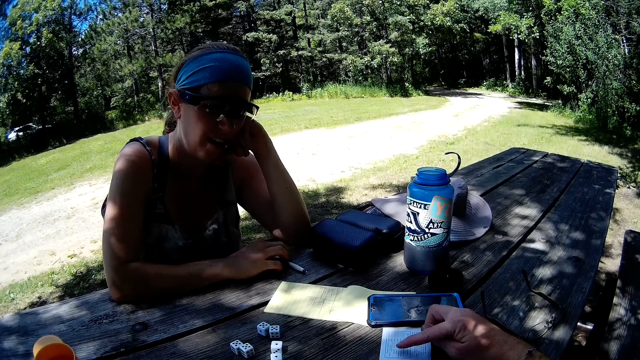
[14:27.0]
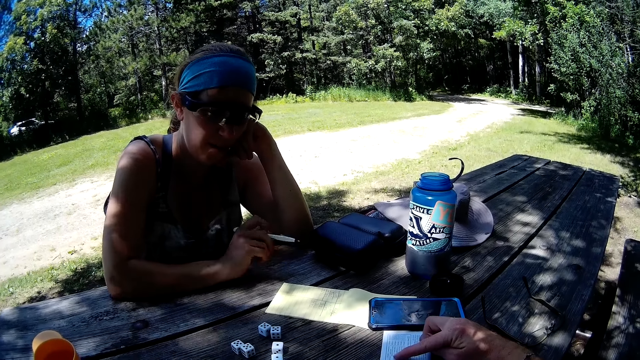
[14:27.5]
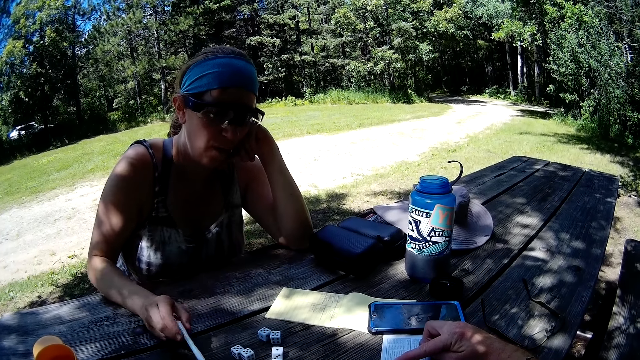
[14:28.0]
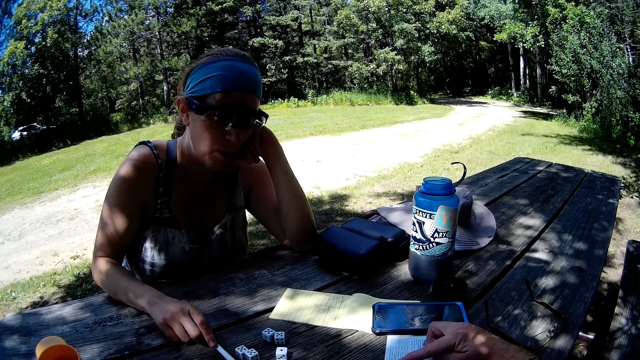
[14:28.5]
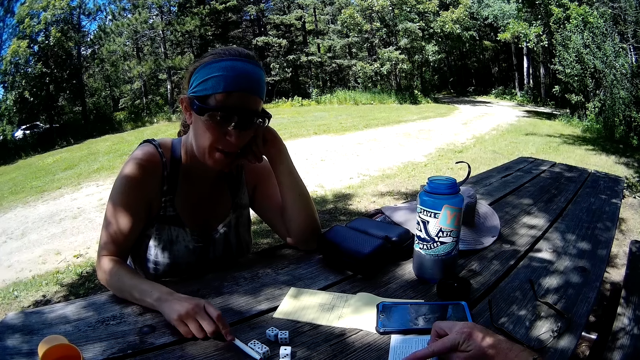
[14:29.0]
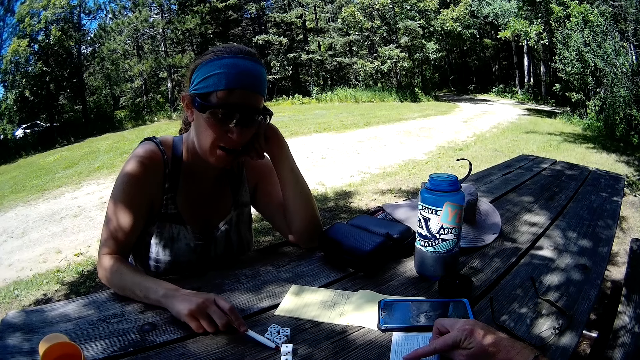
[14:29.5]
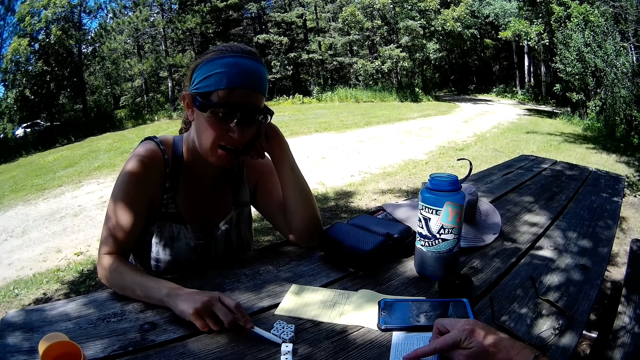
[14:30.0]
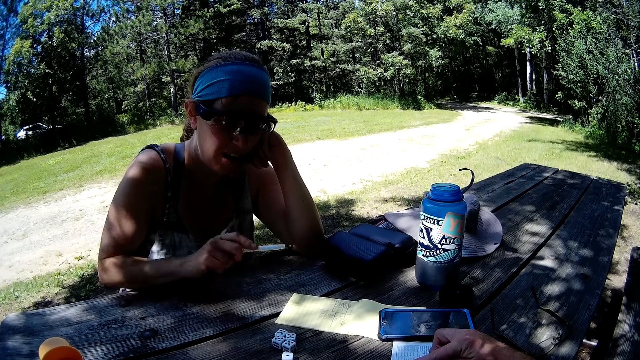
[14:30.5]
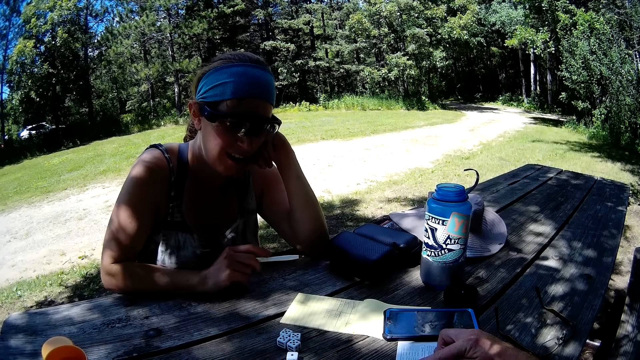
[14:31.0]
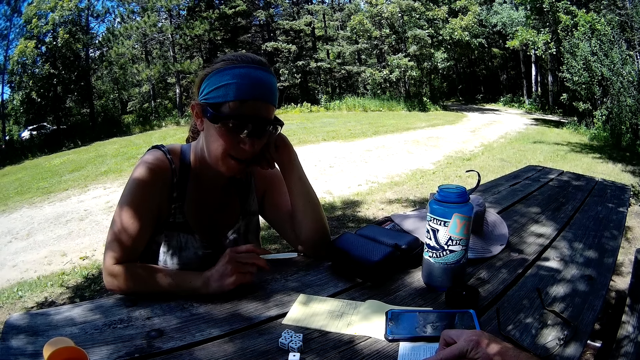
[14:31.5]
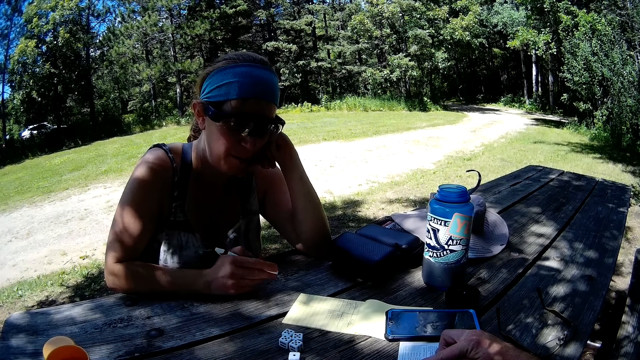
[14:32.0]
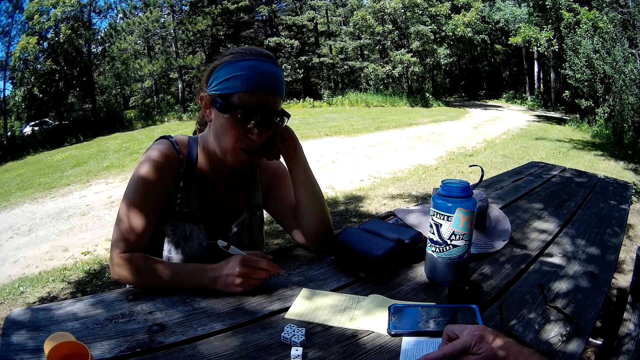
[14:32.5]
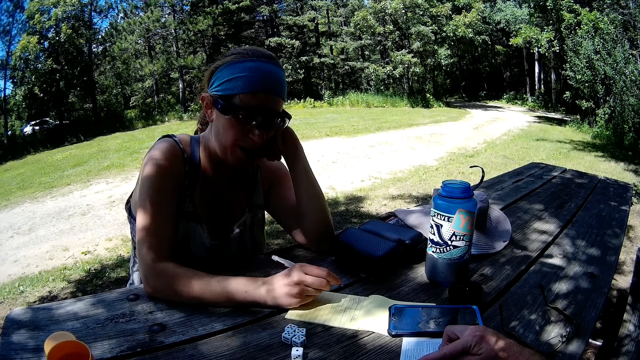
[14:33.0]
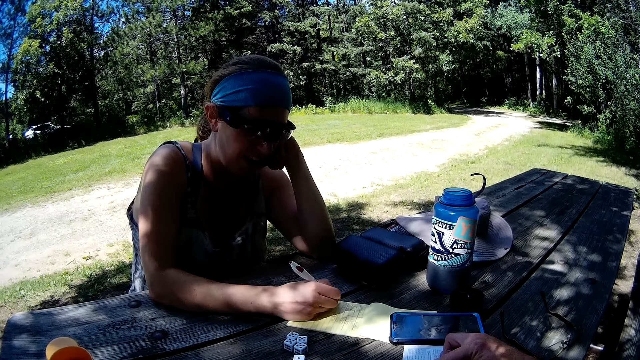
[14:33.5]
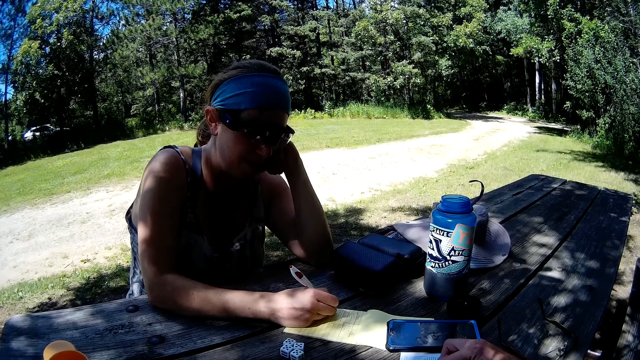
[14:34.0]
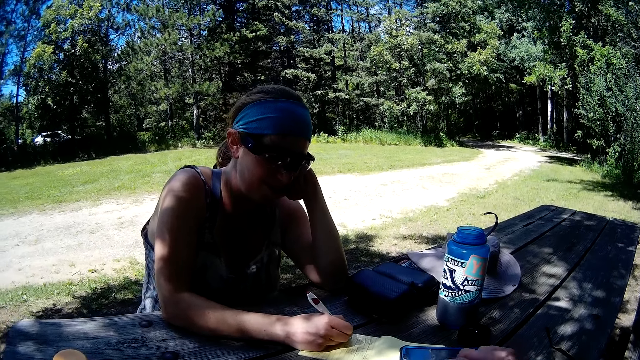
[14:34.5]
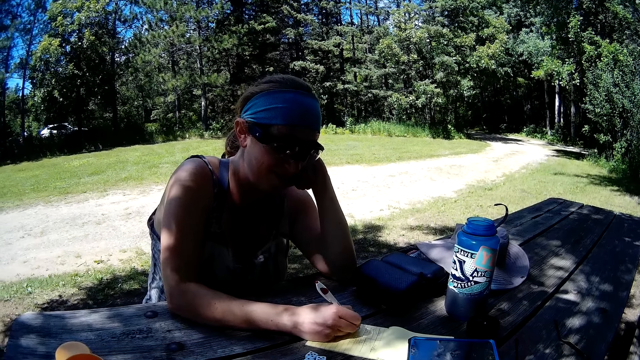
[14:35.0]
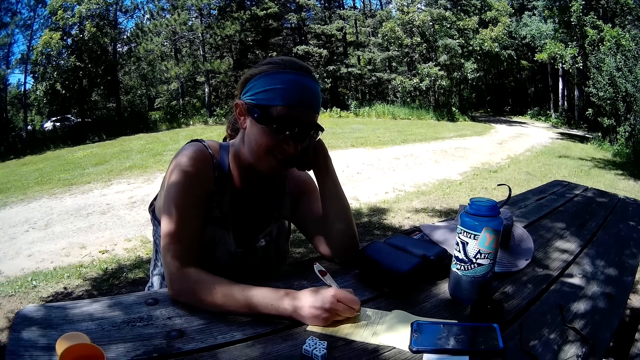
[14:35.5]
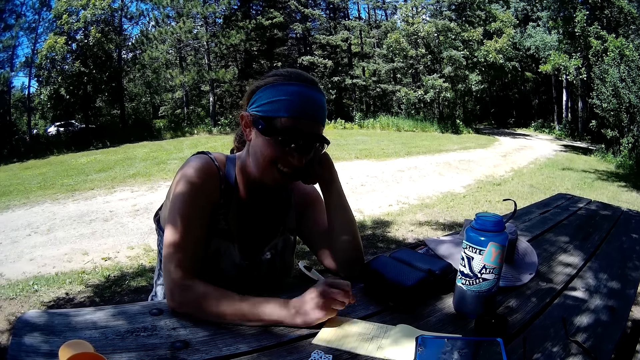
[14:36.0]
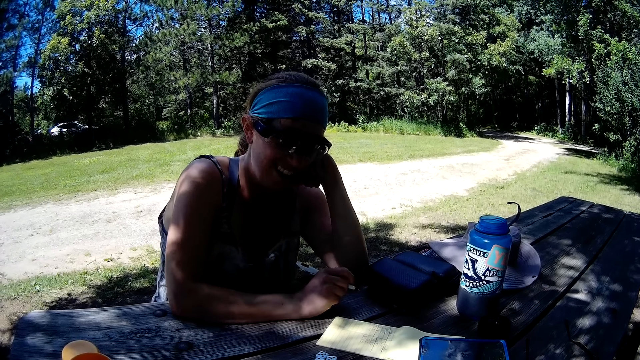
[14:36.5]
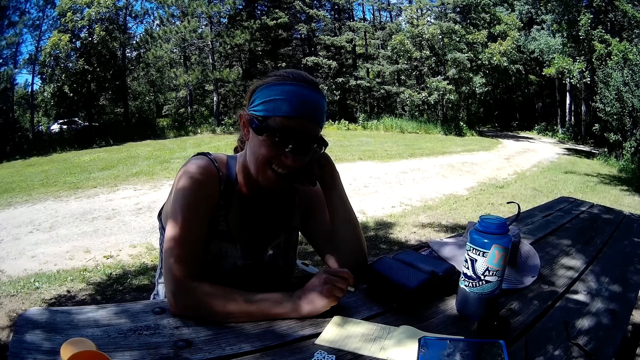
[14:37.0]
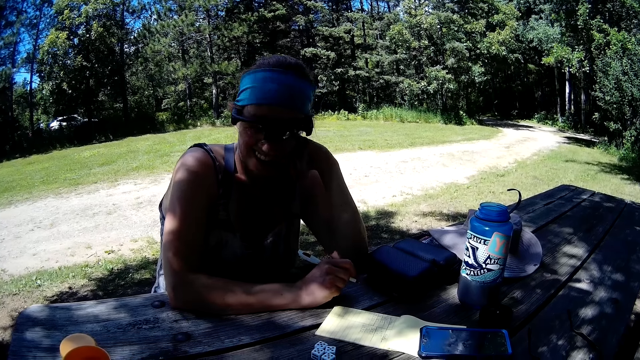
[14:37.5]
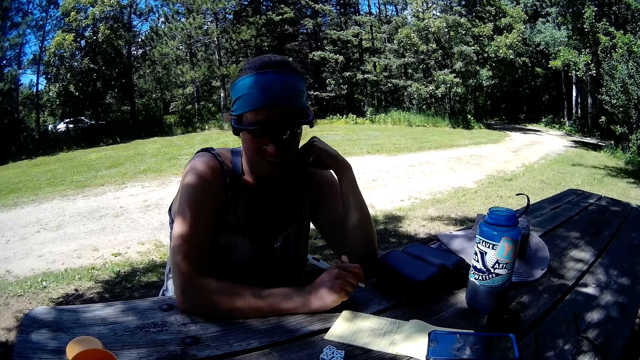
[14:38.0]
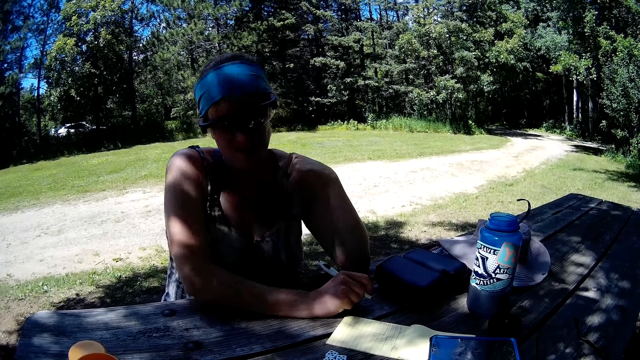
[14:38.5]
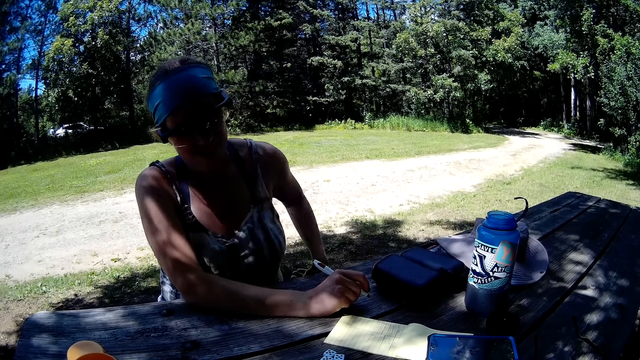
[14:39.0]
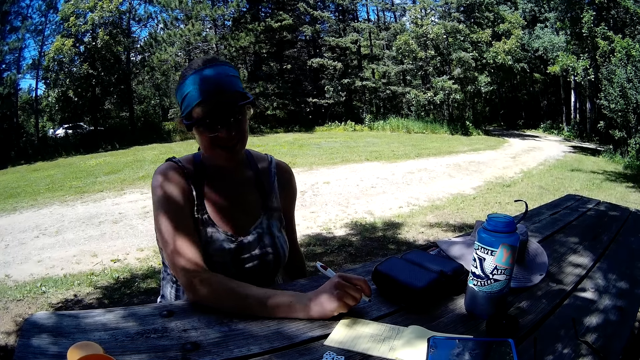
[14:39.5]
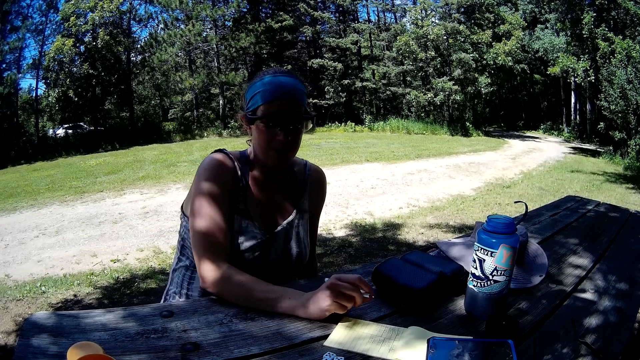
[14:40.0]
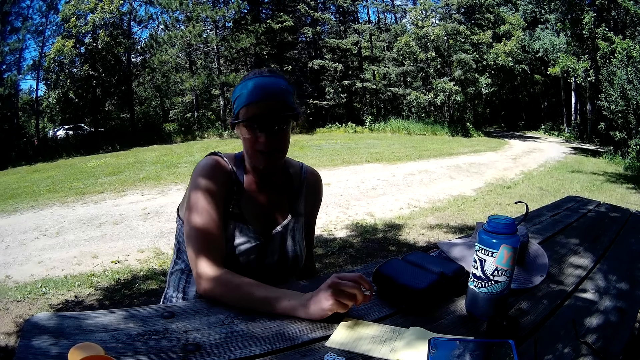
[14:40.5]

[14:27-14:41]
The woman picks up the pen from the table with her right hand. The woman moves the dice with the pen in her right hand. The woman writes on the sheet with the pen. The woman withdraws her pen from the sheet.

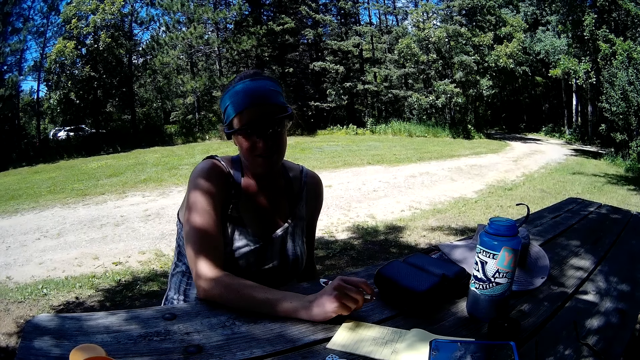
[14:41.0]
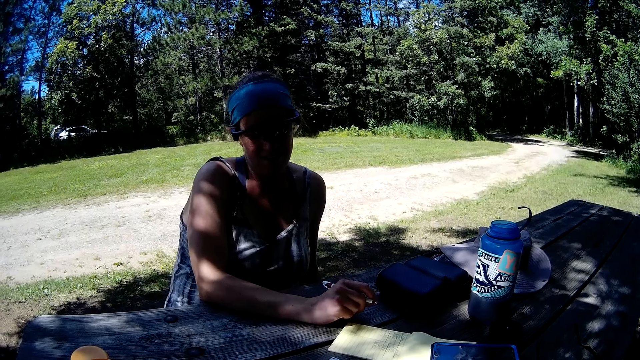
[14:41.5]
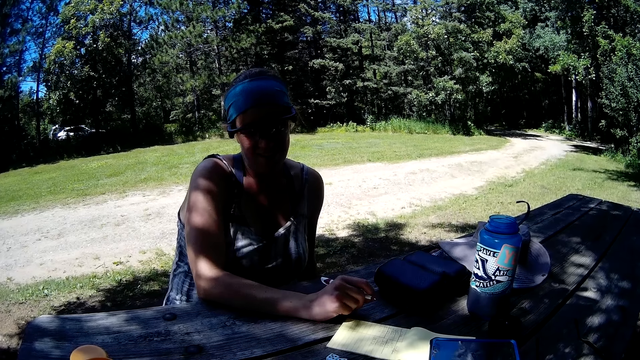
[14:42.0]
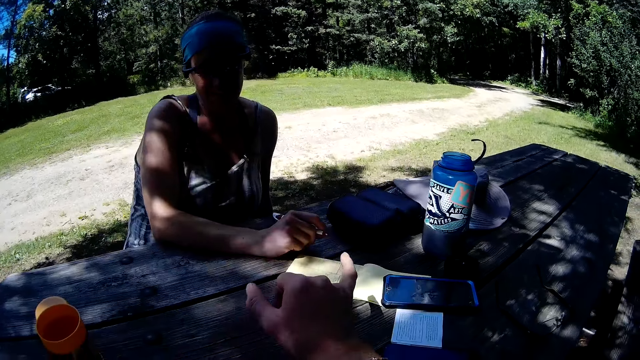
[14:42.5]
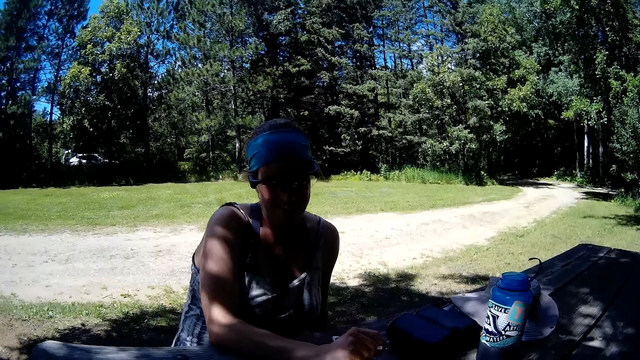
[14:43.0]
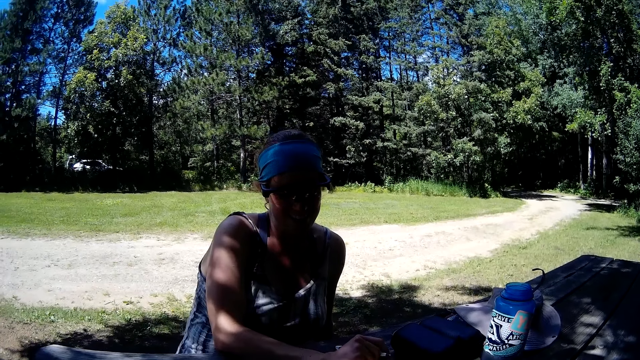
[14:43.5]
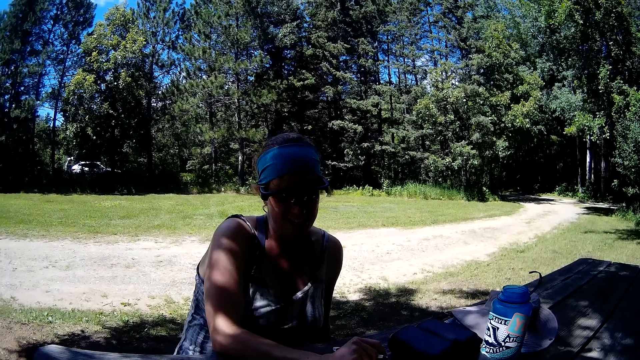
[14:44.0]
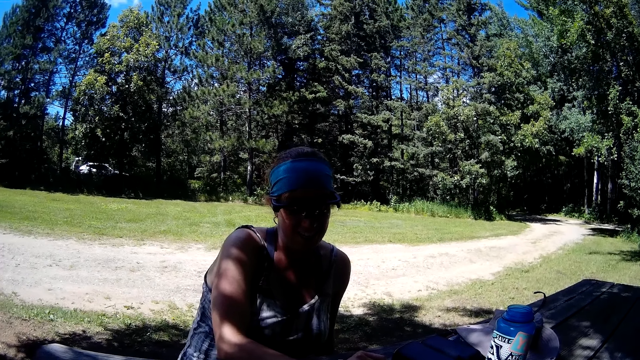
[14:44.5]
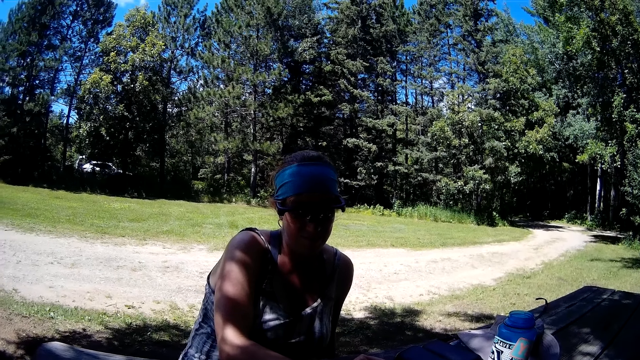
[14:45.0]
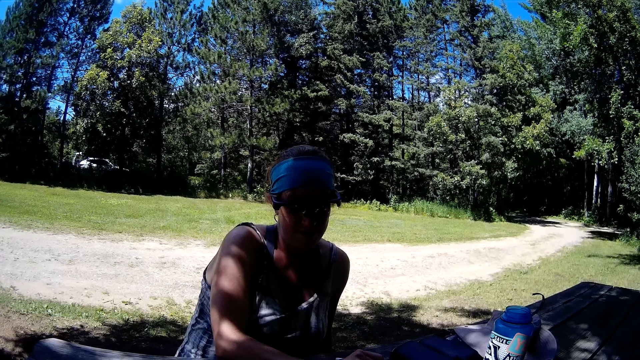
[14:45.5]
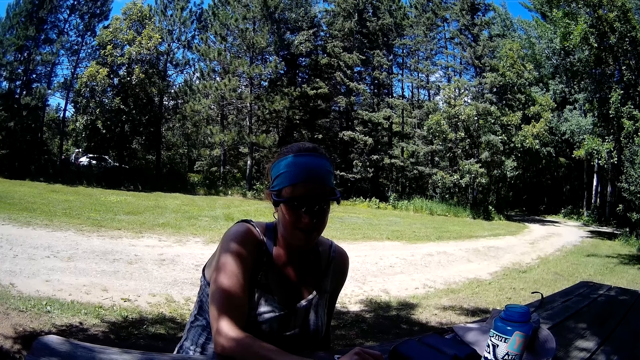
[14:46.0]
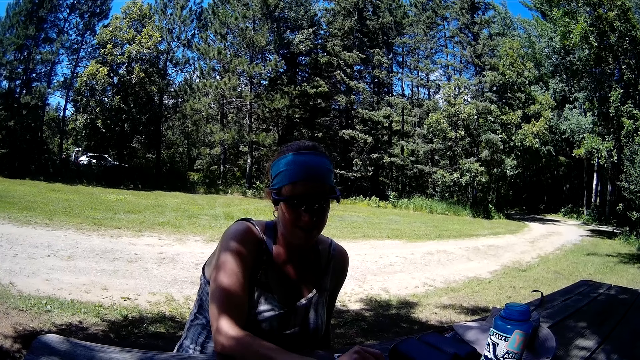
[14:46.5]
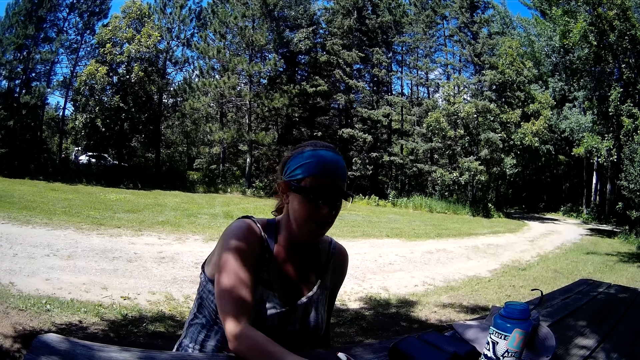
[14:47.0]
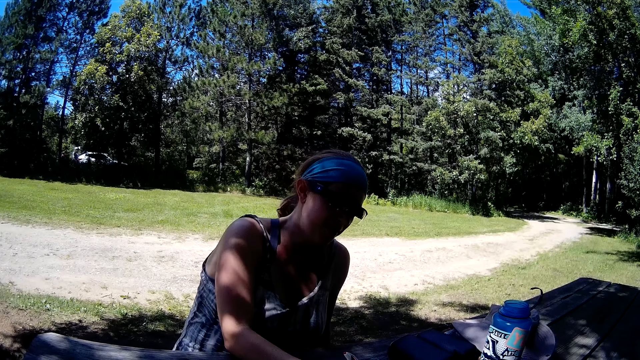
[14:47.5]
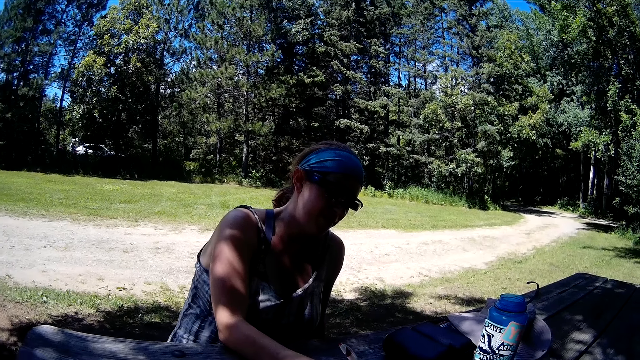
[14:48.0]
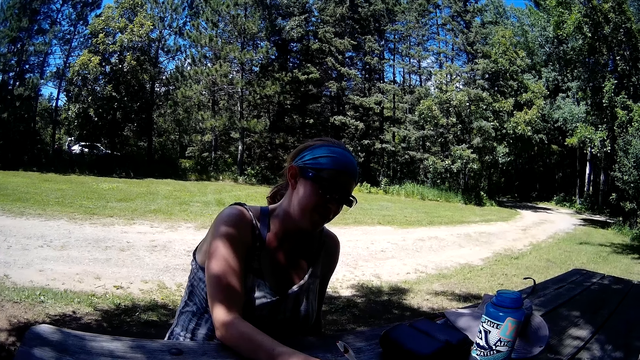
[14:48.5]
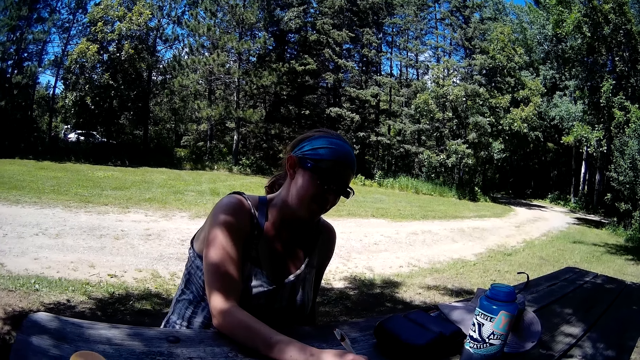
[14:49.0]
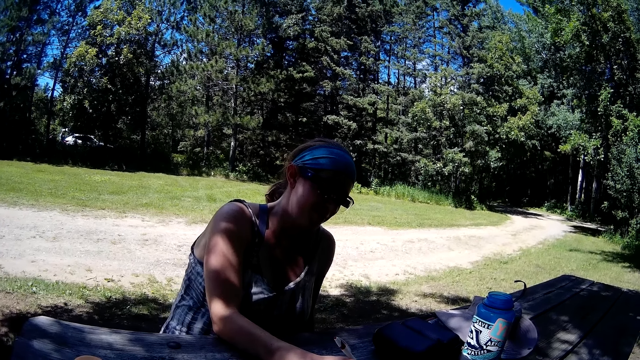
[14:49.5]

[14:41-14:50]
The woman writes on the sheet with the pen.
